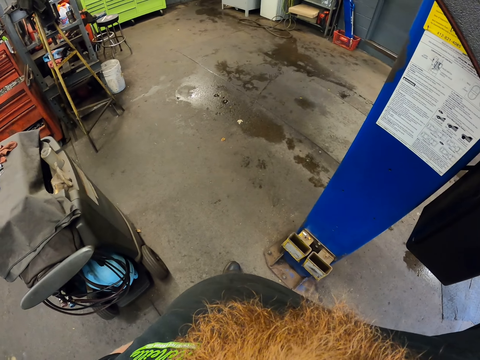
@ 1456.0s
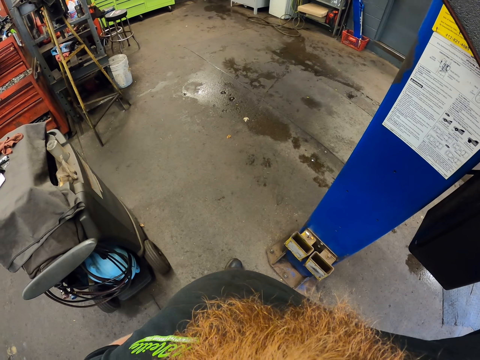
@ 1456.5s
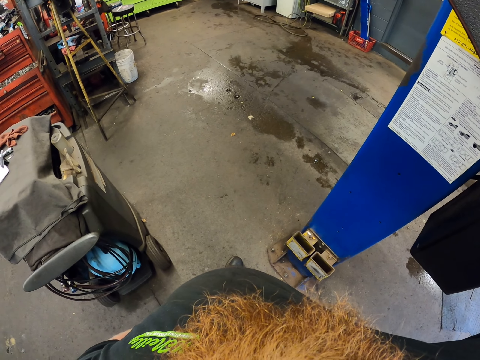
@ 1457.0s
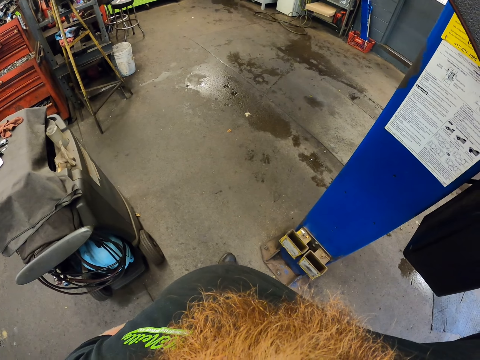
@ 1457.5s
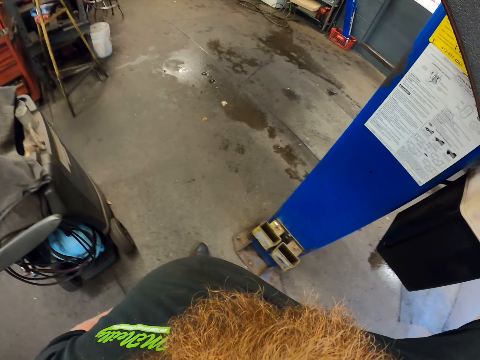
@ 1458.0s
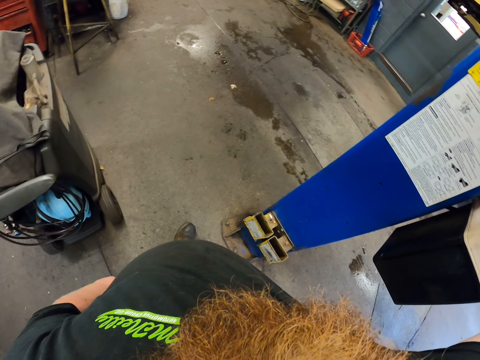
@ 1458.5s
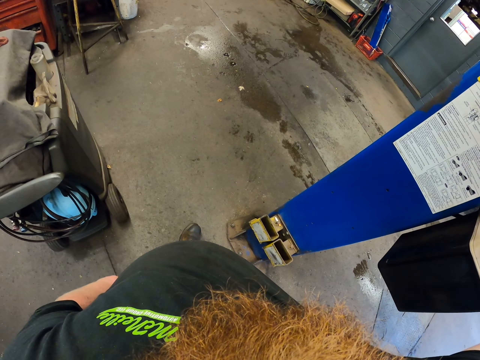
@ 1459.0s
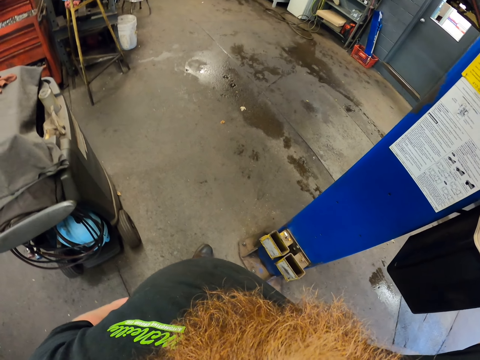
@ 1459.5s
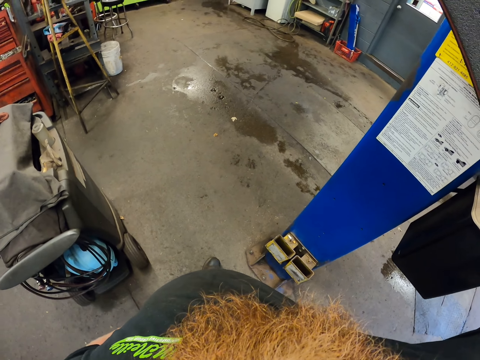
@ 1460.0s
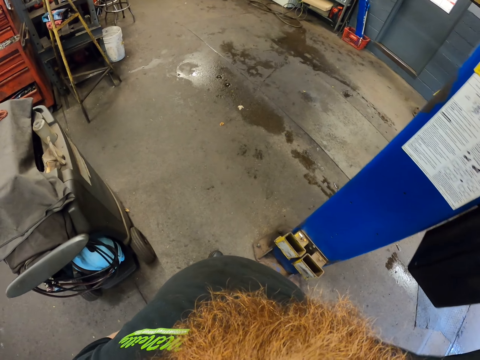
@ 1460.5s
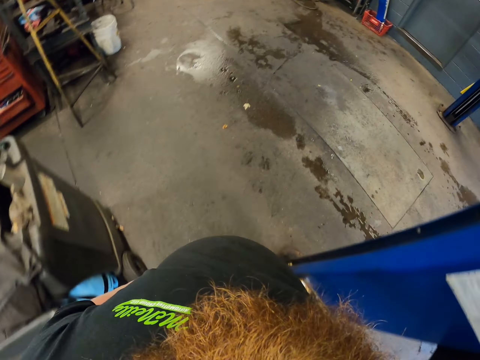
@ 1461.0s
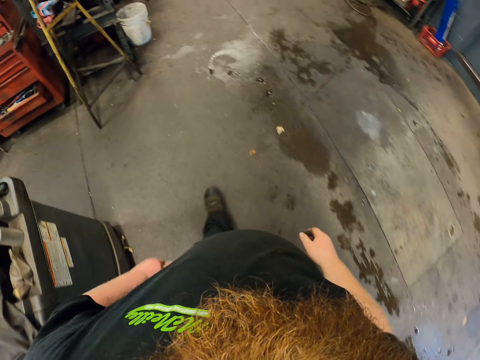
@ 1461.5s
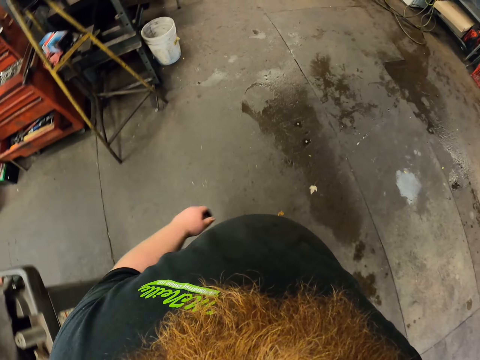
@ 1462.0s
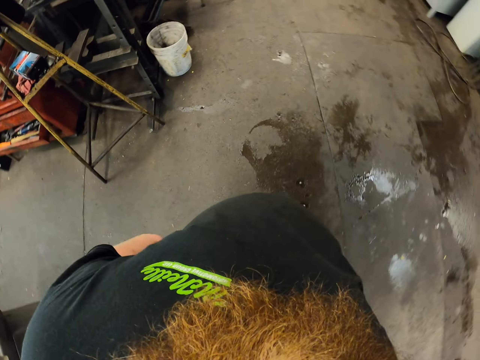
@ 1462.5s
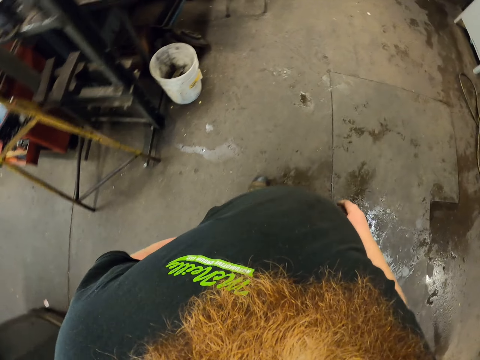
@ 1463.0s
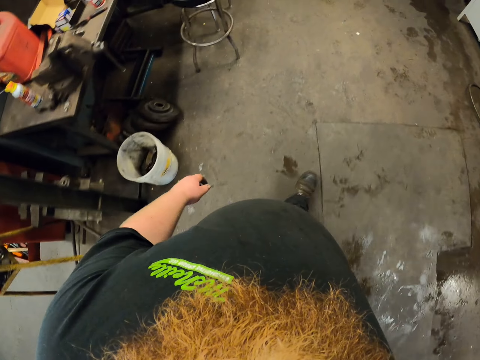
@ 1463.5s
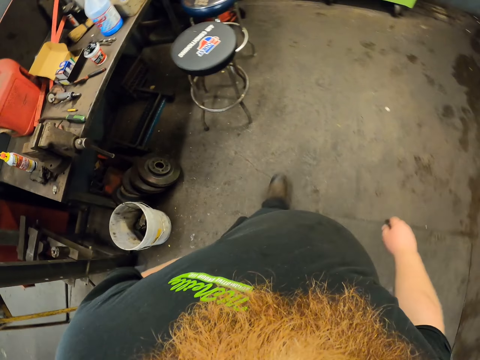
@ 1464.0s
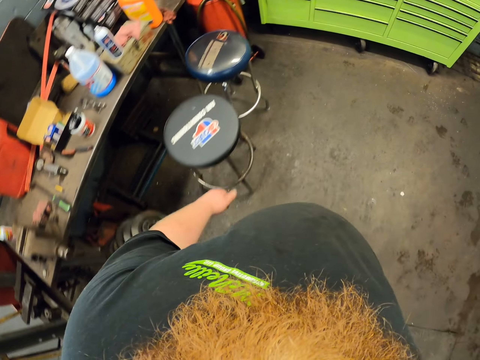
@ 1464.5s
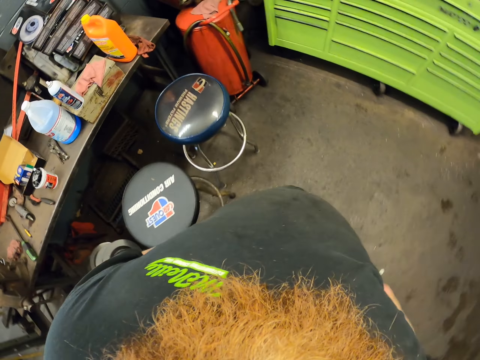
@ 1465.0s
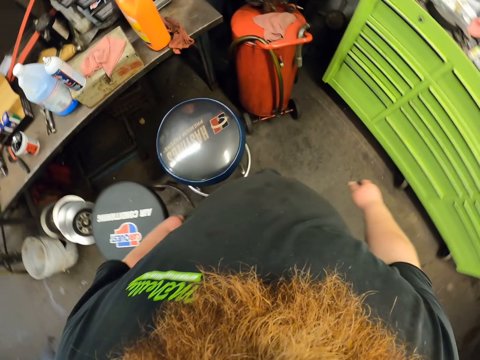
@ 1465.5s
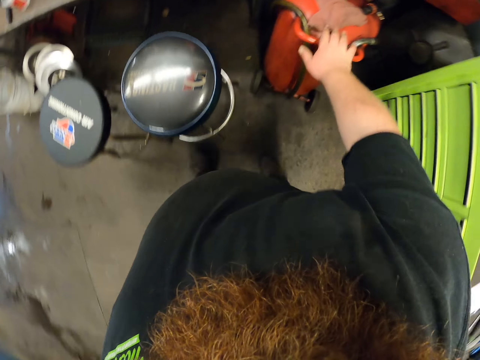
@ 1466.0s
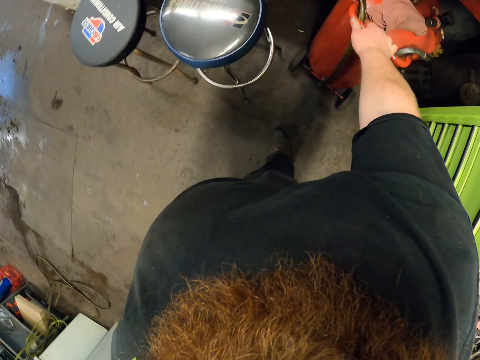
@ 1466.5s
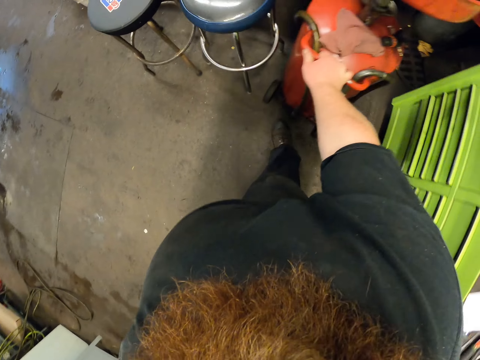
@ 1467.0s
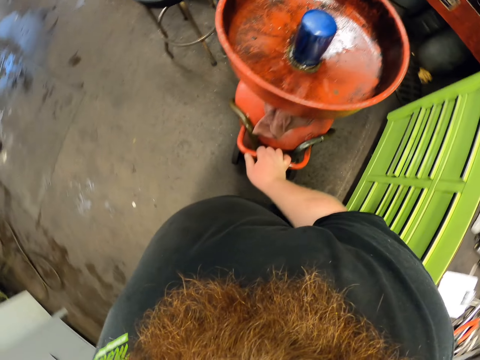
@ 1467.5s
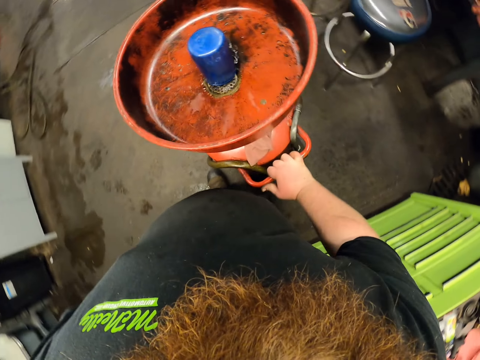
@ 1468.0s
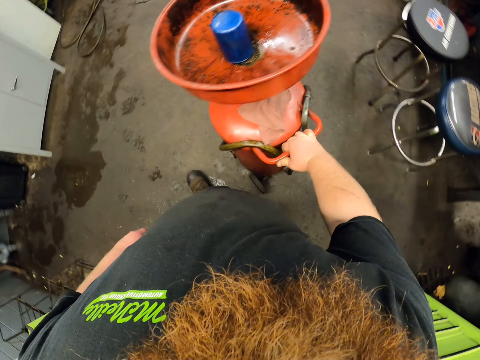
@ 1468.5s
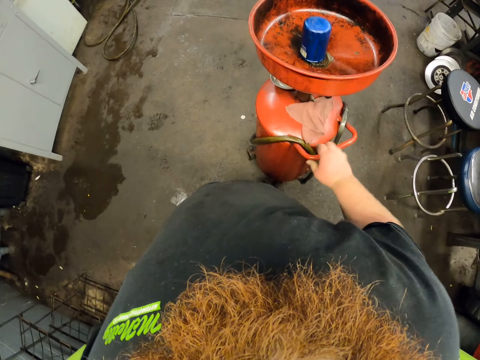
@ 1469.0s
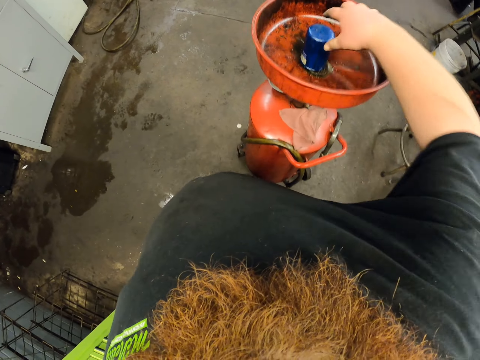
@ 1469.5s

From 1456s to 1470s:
The camera wearer walks around the garage. They pull the oil drainer.

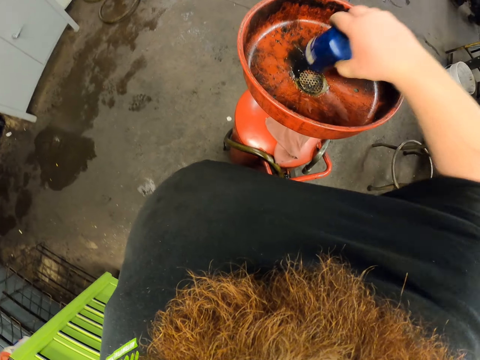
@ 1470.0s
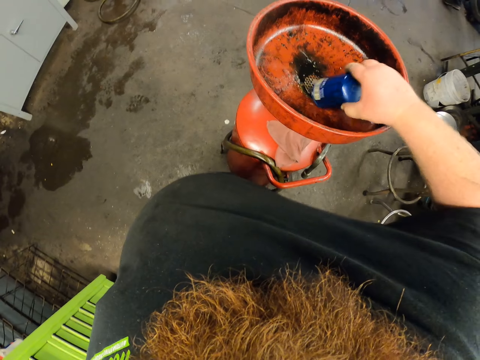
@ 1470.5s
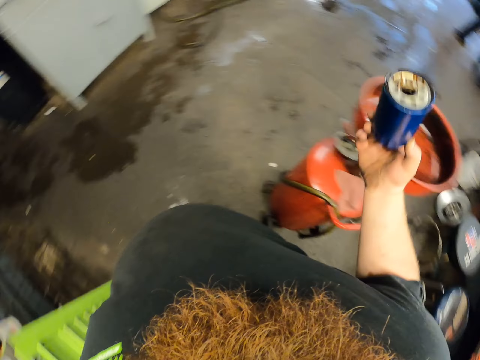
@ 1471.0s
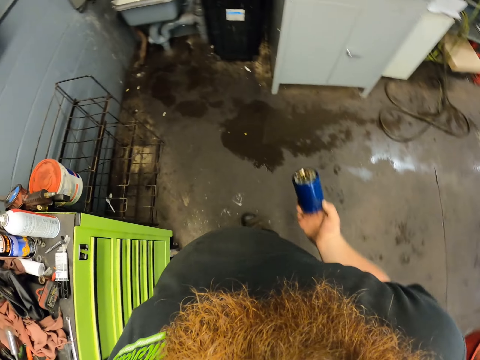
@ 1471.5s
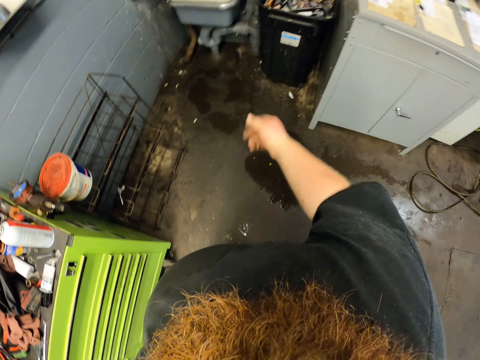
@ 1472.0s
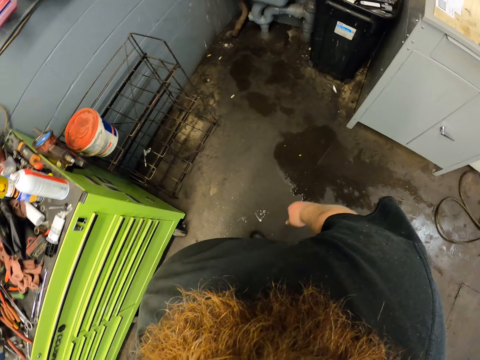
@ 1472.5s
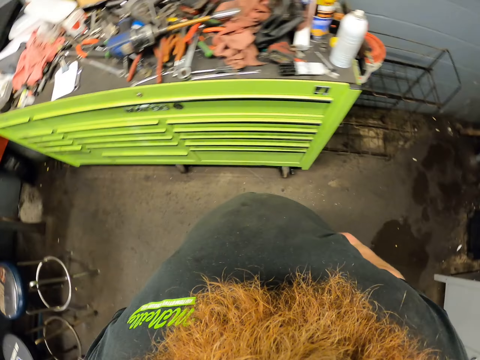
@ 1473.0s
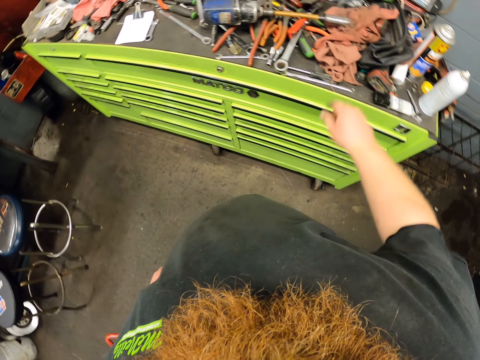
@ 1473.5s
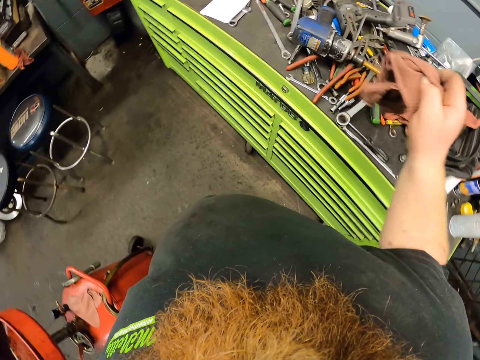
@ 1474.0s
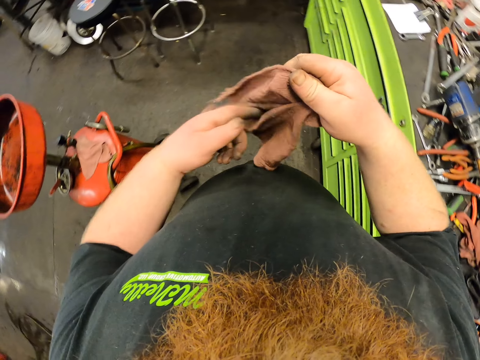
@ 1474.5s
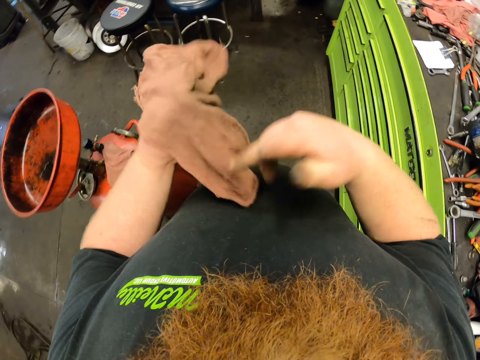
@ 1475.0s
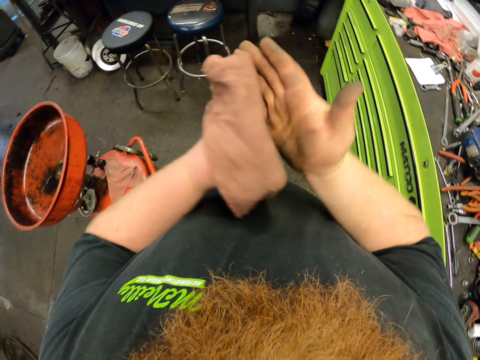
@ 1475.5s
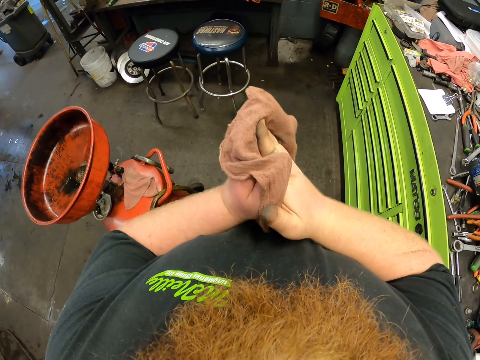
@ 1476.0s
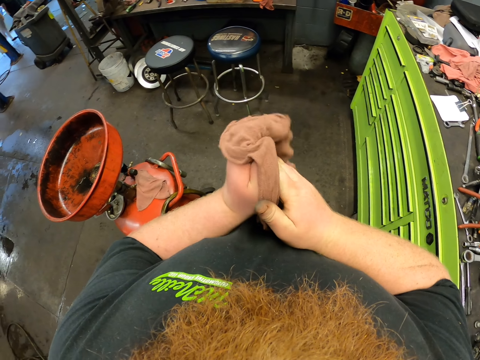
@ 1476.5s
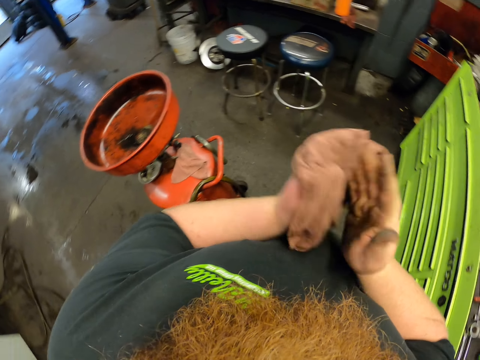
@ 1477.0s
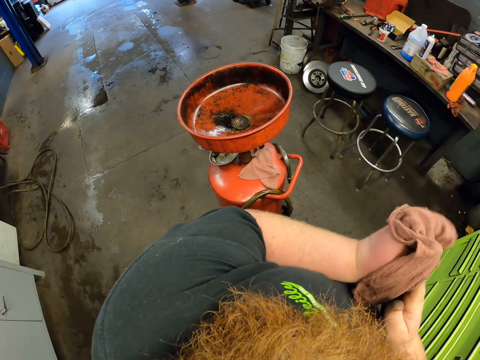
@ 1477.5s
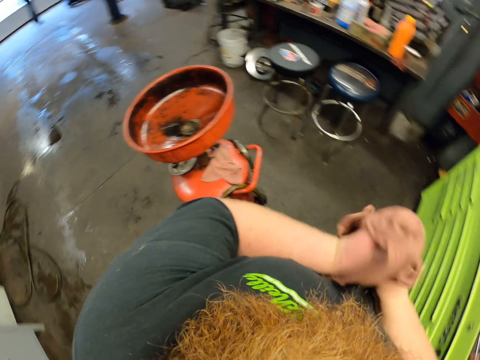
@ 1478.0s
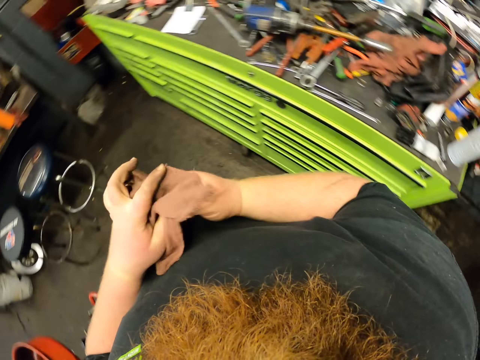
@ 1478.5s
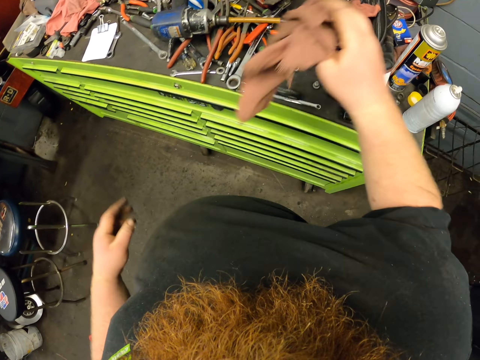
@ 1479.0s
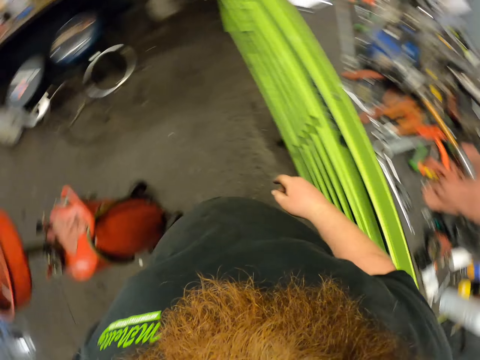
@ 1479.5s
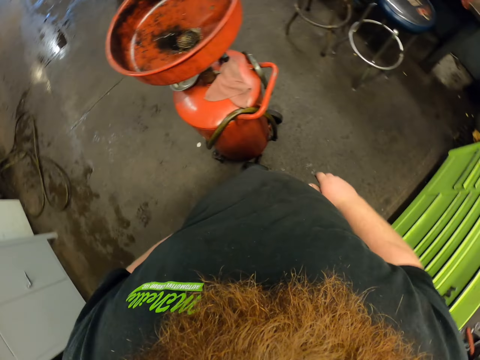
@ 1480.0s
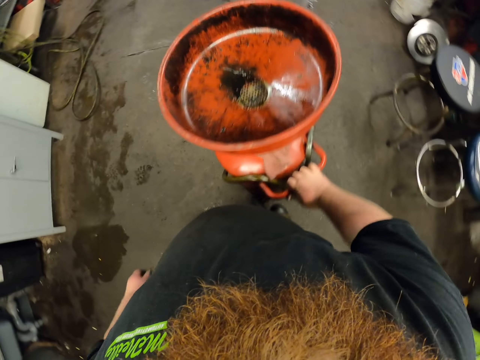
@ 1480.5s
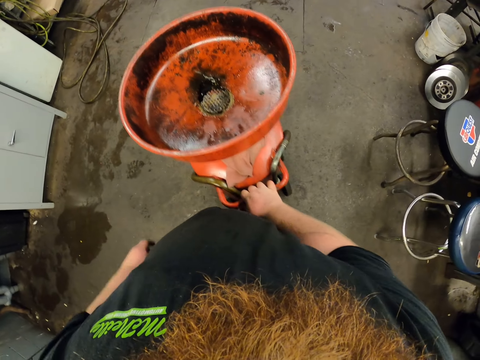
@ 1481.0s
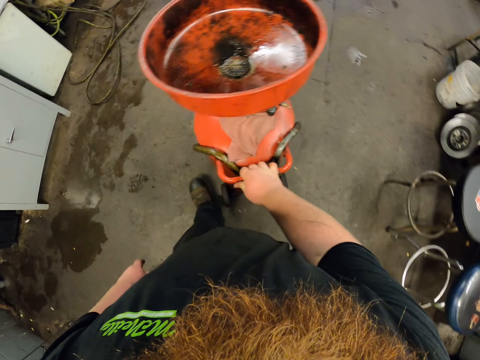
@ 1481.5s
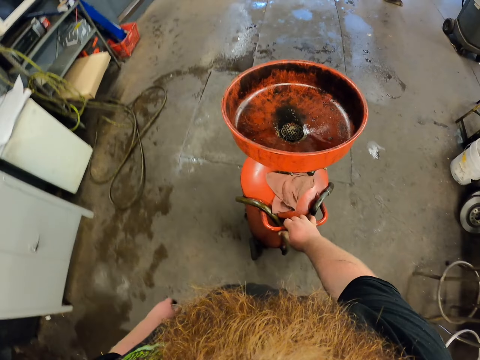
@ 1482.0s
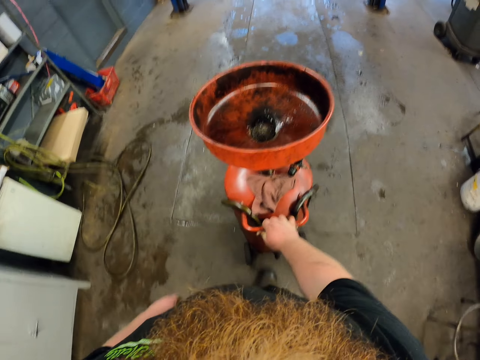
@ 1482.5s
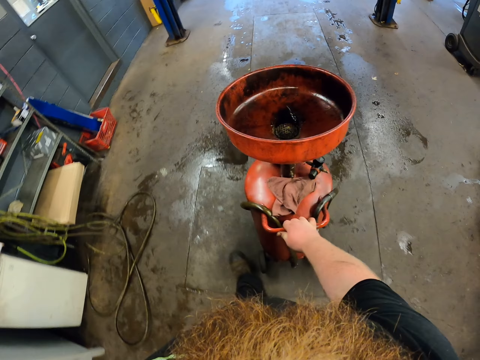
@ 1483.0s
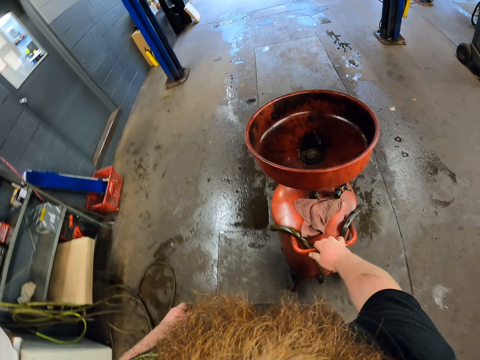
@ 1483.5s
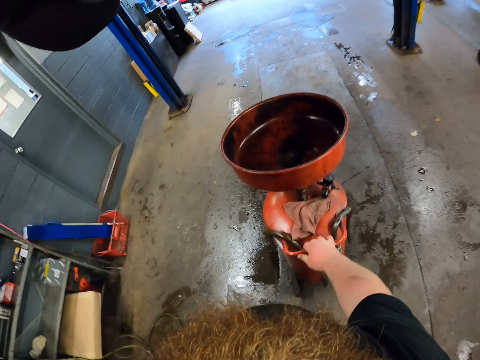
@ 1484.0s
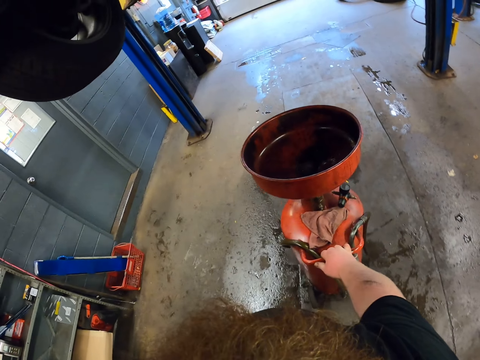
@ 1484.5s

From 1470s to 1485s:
The camera wearer picks up a tin and throws the tin in a bin. They pick up a cloth and wipe the hand. They look around. They drop the cloth on the counter. They push the oil drainer.
